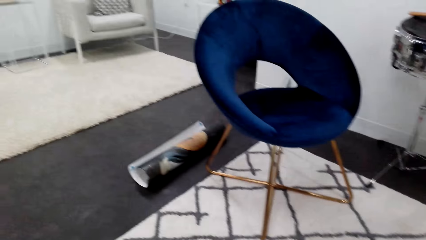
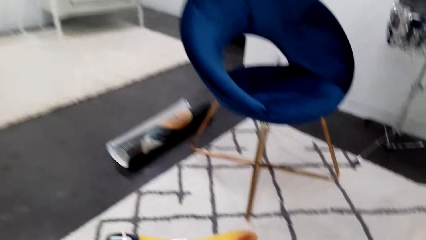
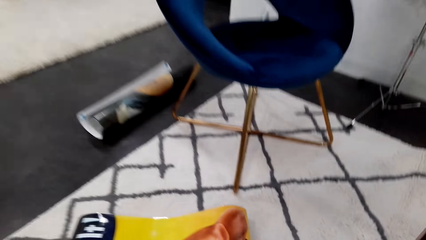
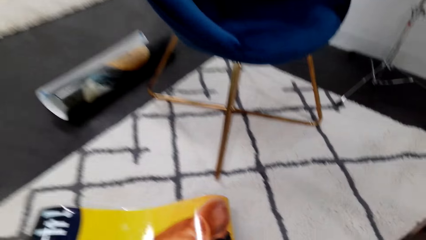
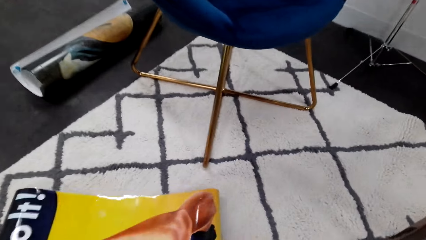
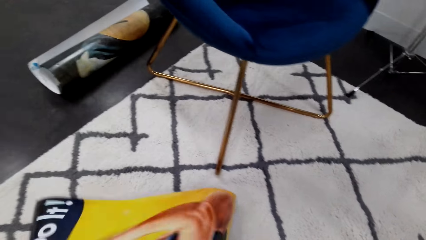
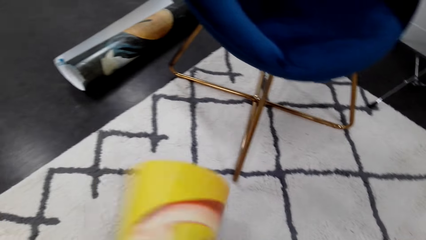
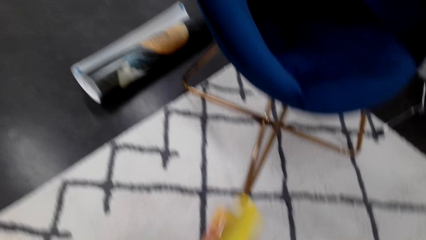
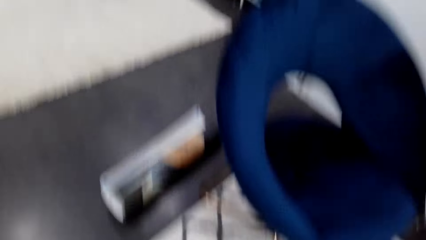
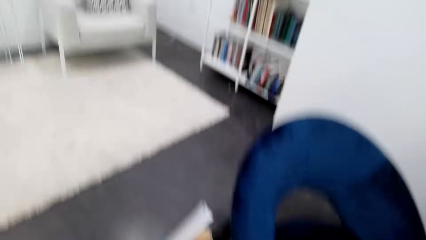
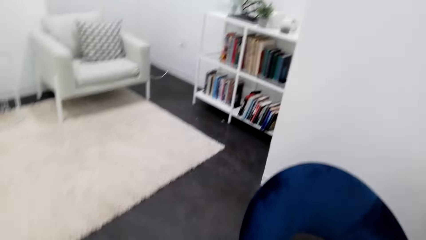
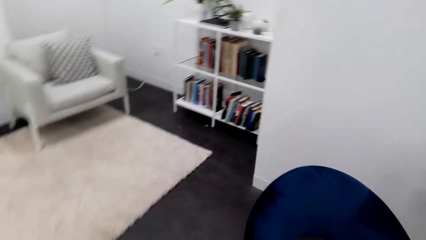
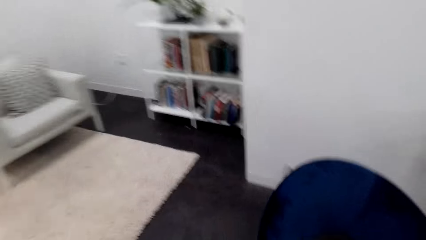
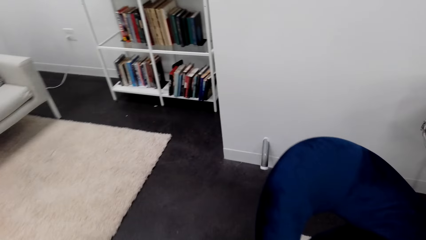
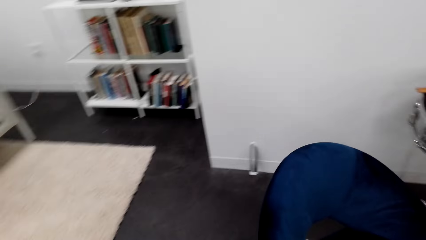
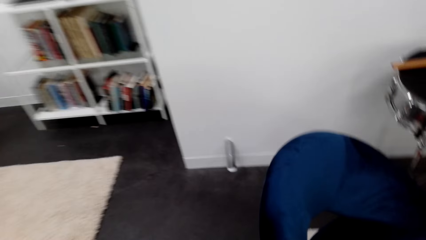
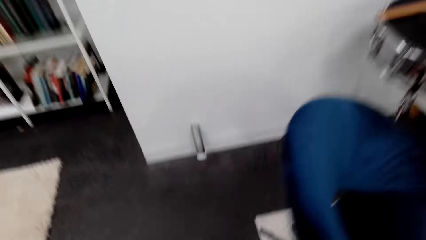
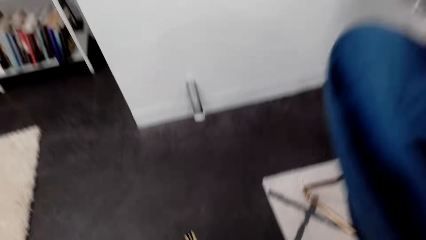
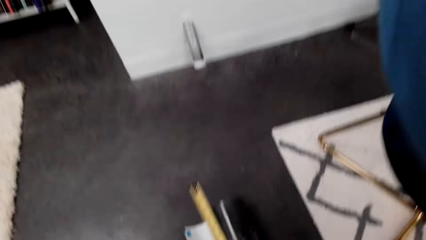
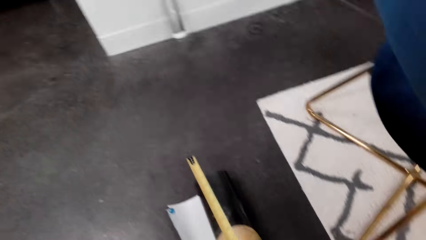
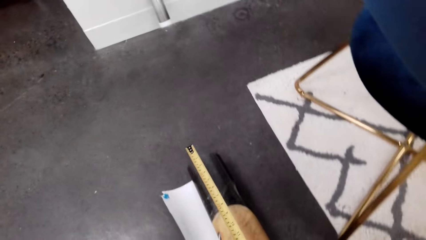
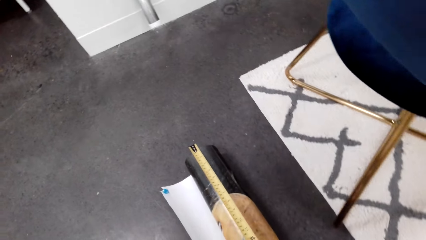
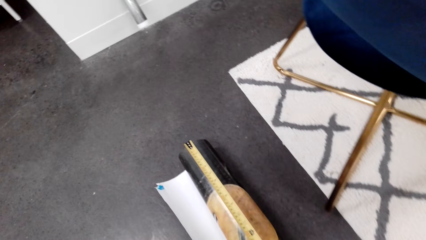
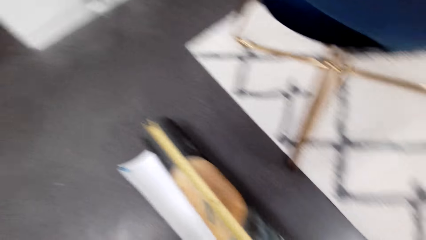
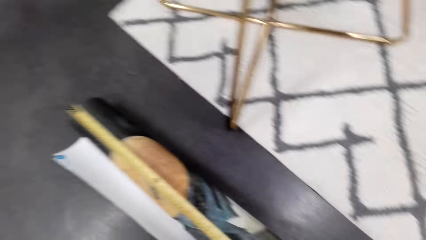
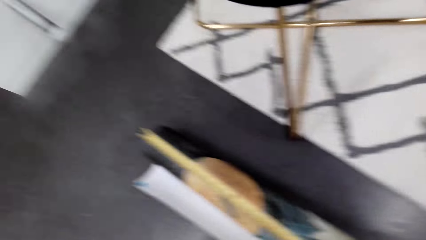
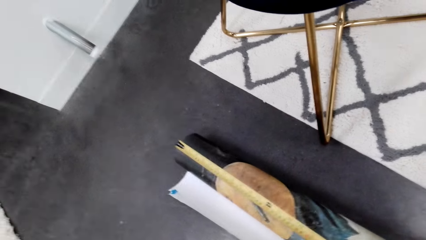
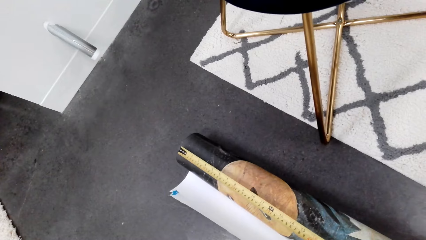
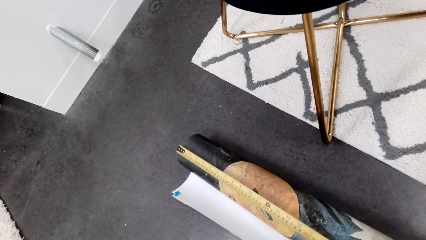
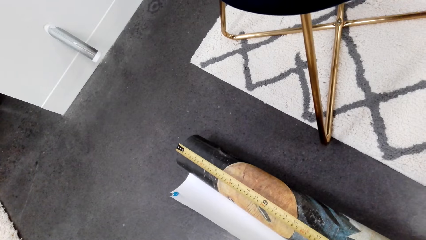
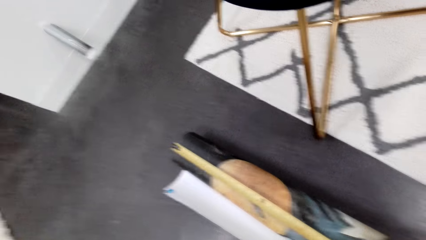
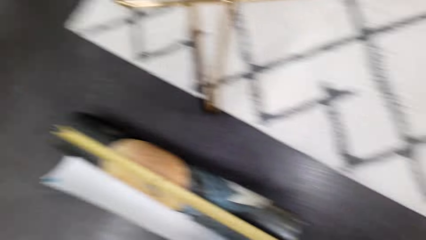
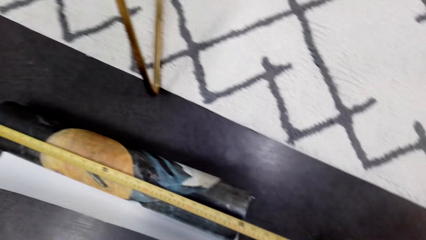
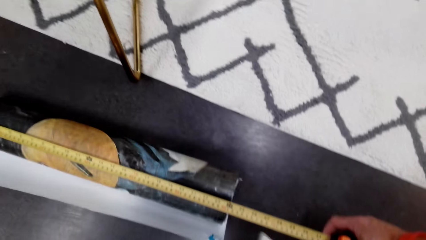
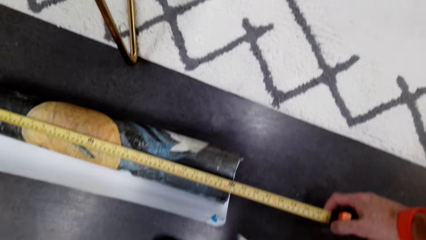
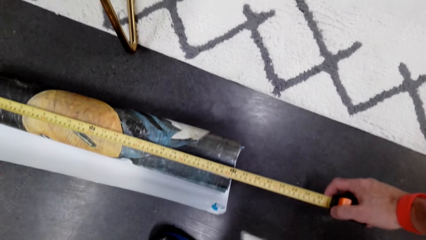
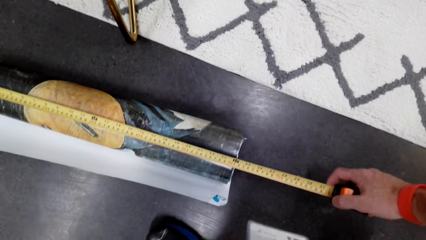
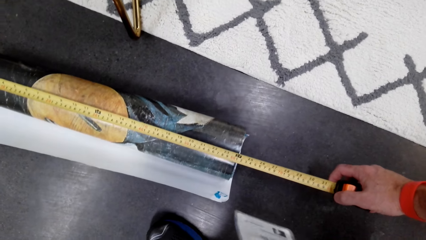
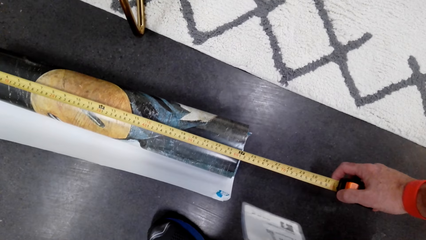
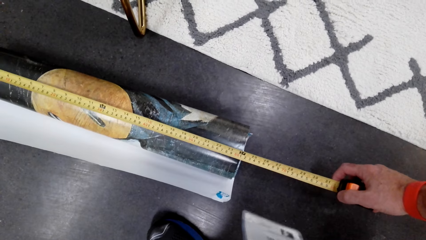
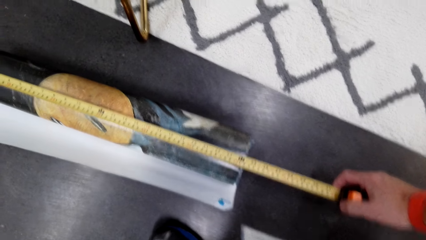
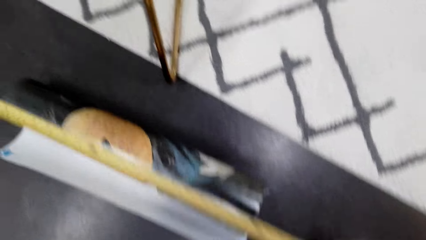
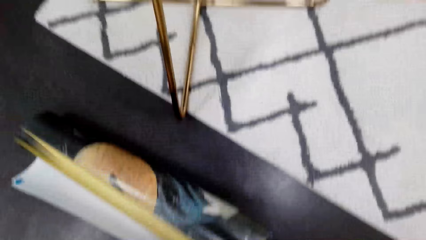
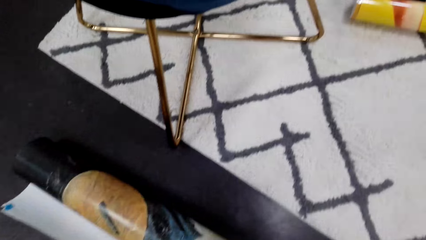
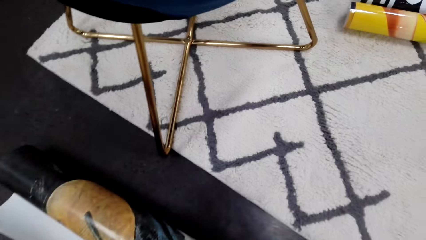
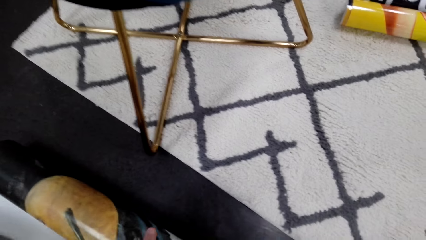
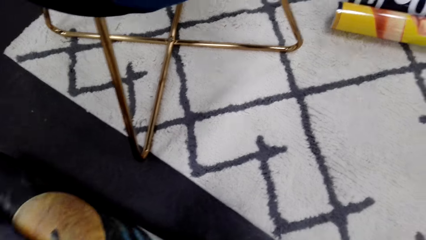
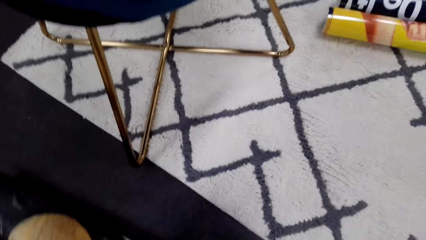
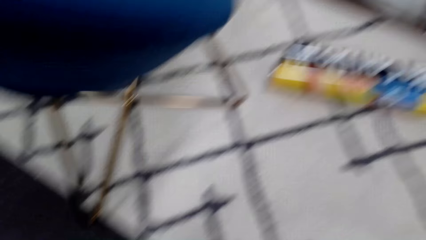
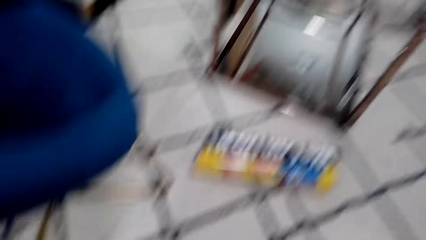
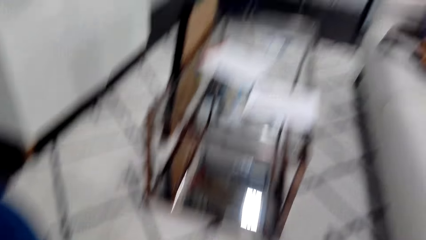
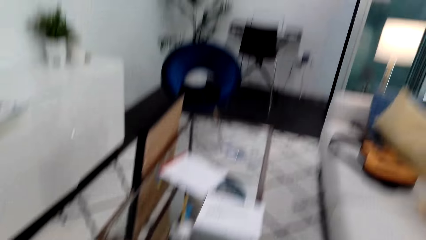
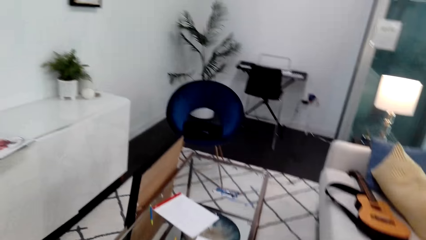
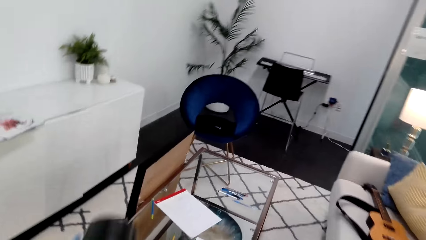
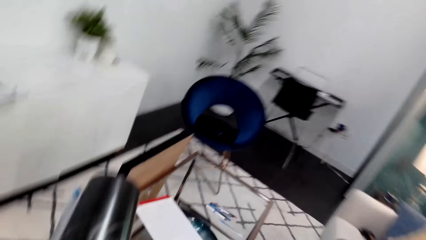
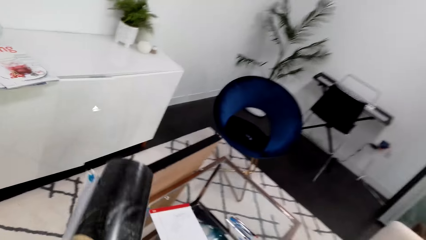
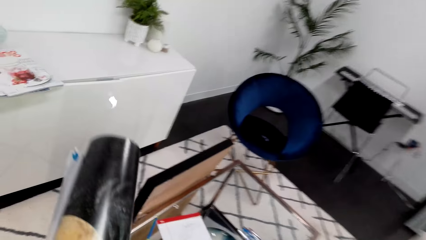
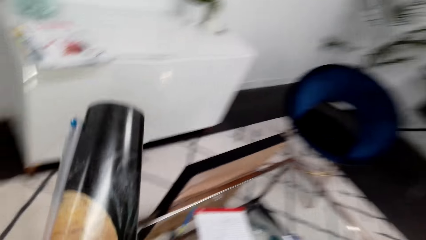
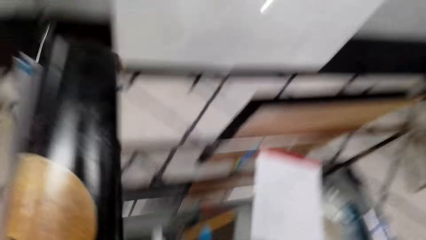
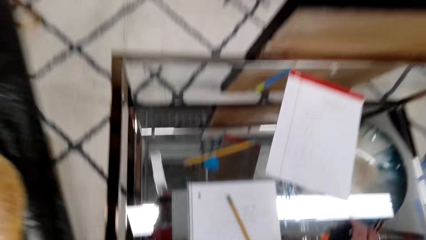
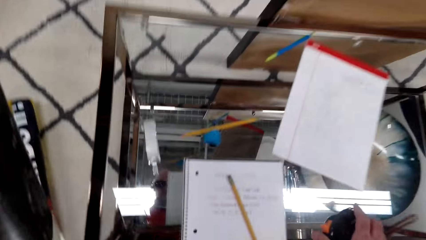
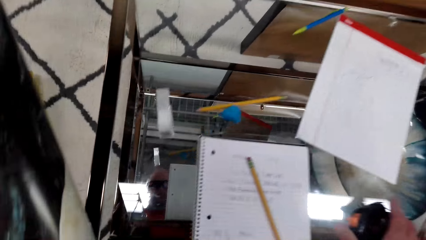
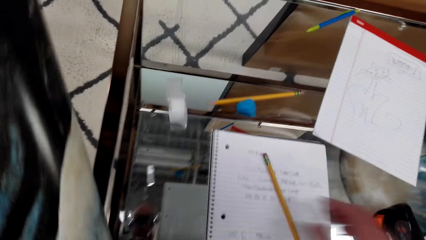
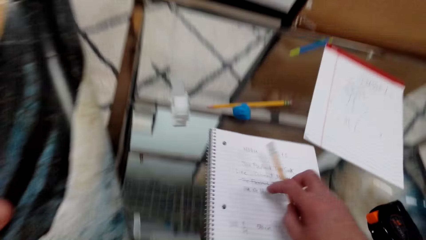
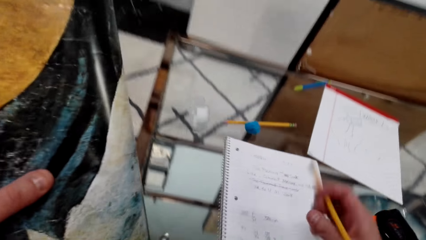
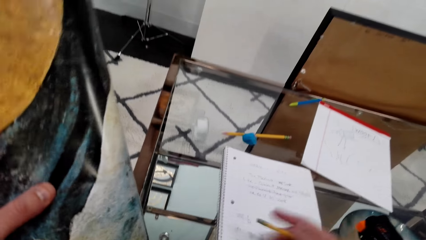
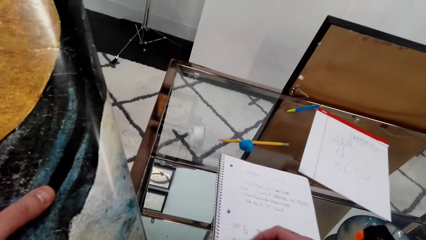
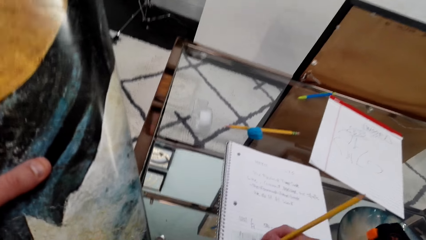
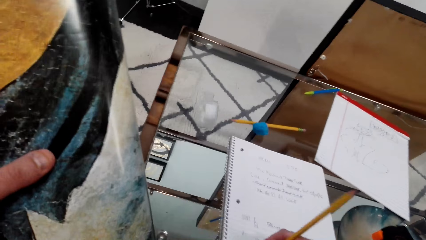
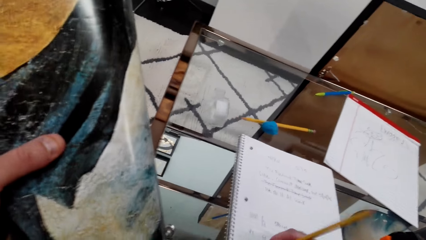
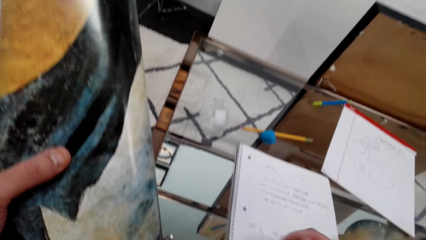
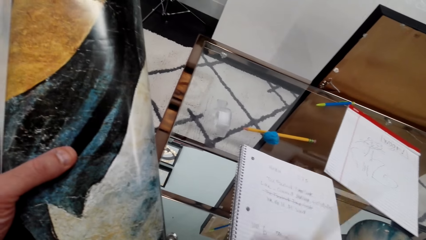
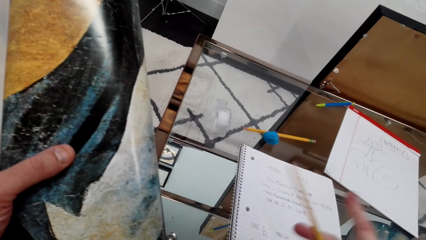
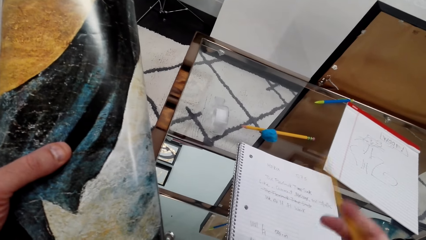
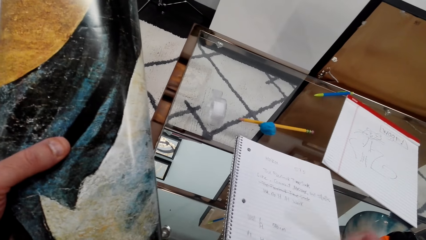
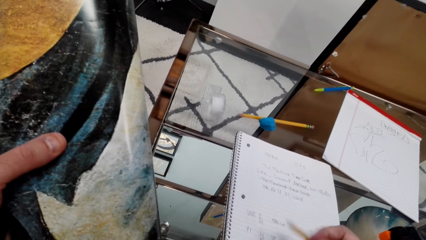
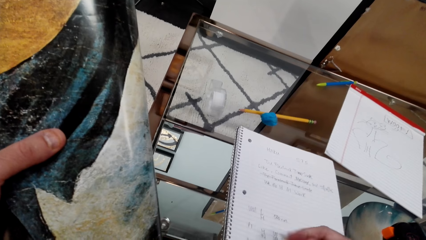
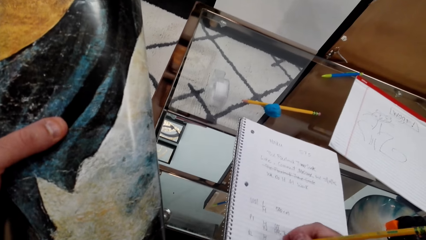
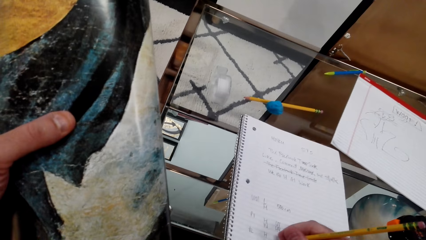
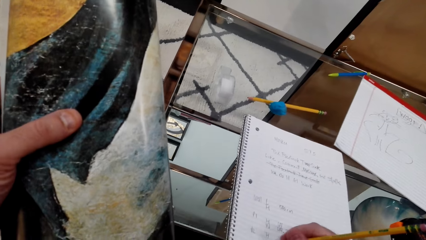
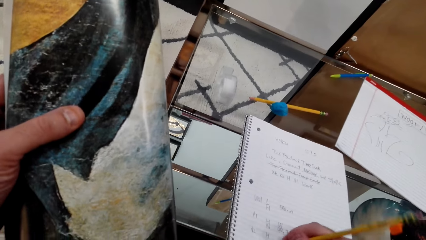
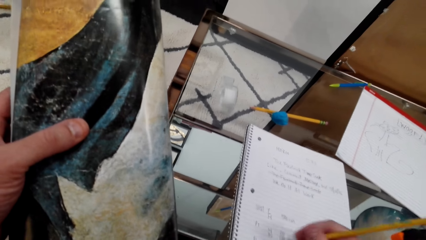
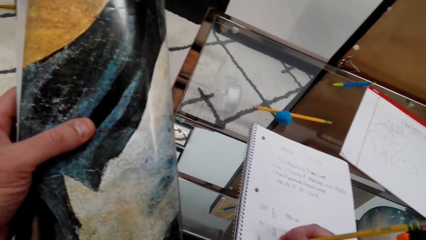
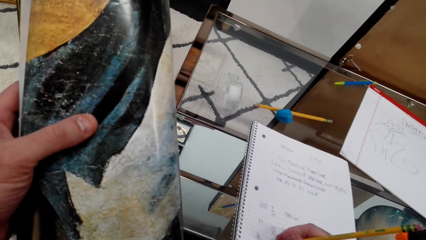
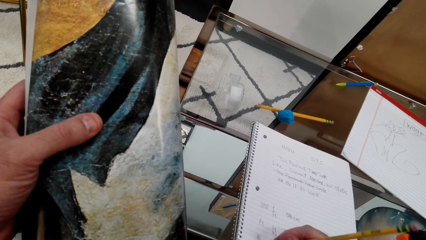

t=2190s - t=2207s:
The camera wearer looks around. He picks up a wallpaper. He looks around. He walks in the room. He measures the wallpaper with a measuring tape. He picks up the wallpaper. He looks around. He picks up the pencil with his right hand. He writes on a notebook paper.
